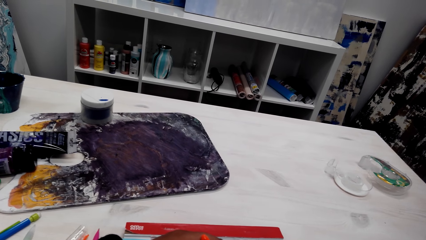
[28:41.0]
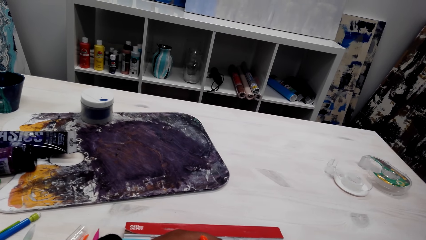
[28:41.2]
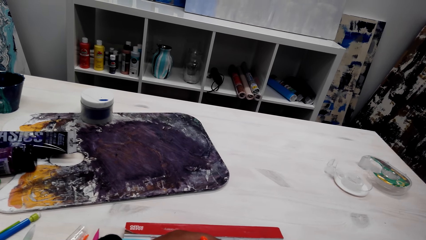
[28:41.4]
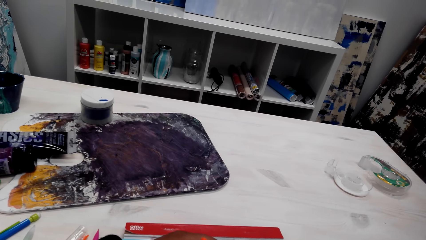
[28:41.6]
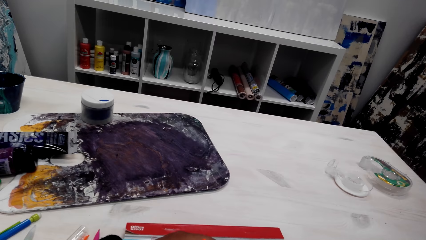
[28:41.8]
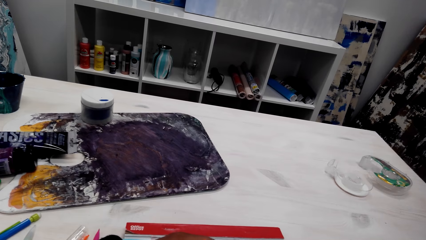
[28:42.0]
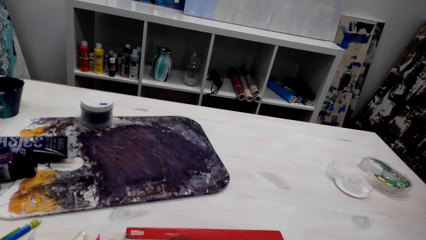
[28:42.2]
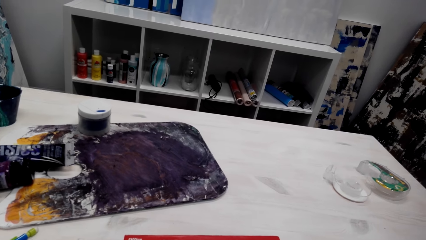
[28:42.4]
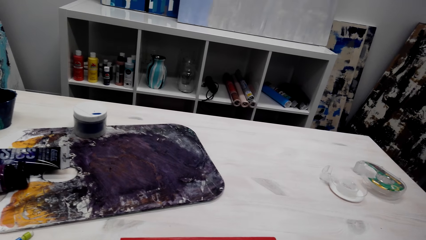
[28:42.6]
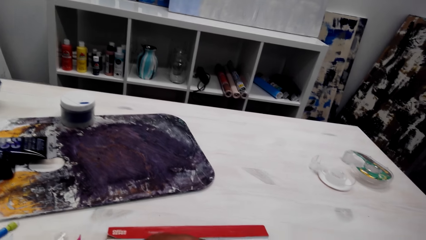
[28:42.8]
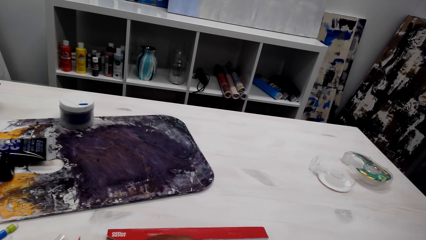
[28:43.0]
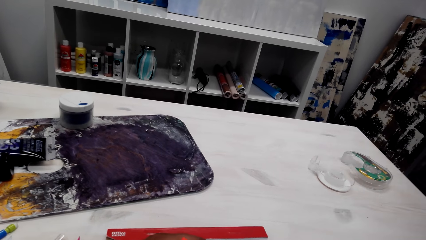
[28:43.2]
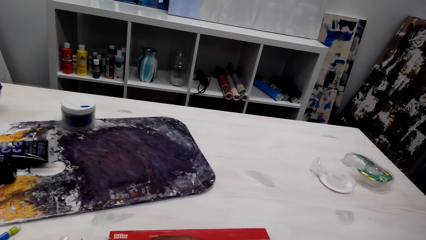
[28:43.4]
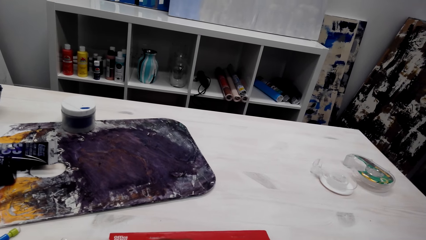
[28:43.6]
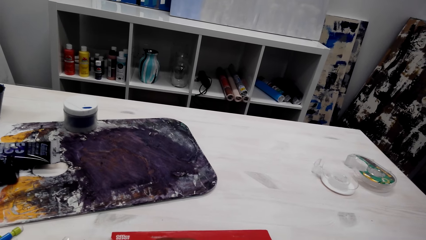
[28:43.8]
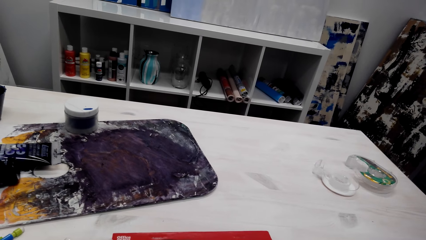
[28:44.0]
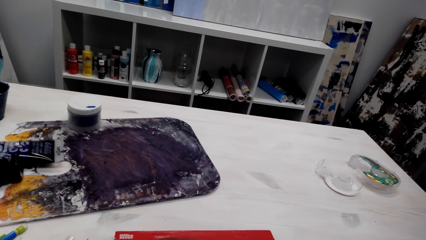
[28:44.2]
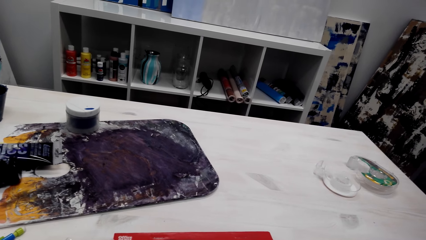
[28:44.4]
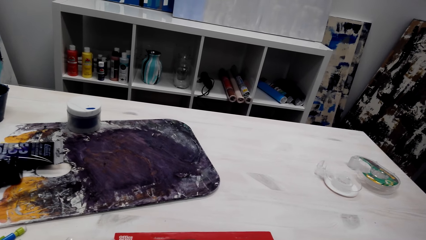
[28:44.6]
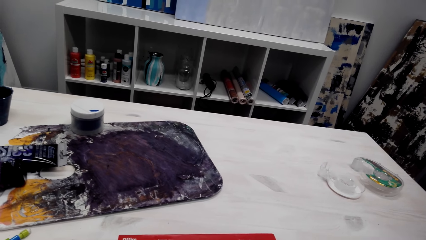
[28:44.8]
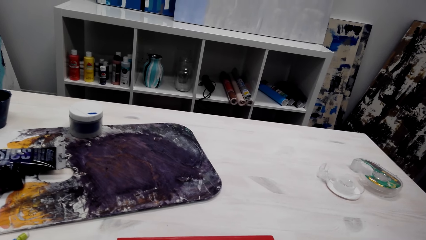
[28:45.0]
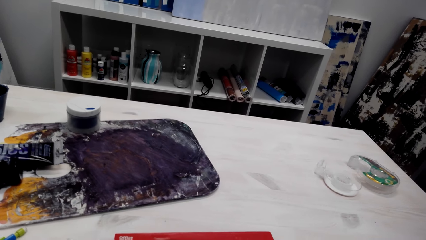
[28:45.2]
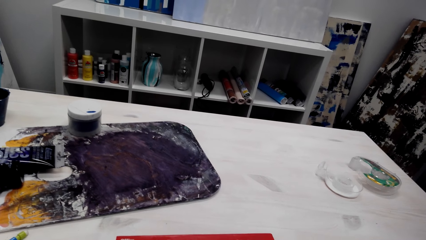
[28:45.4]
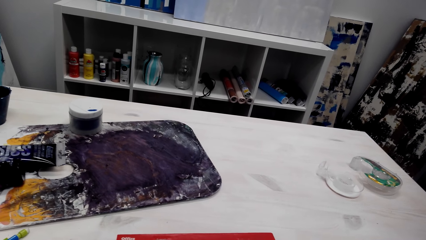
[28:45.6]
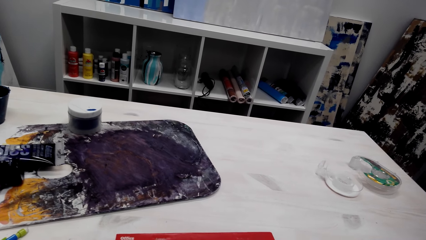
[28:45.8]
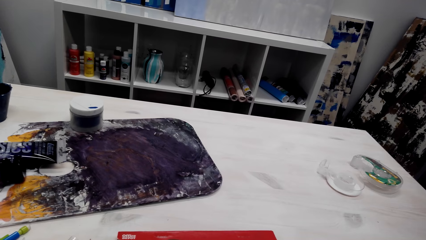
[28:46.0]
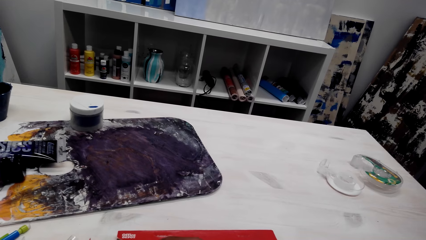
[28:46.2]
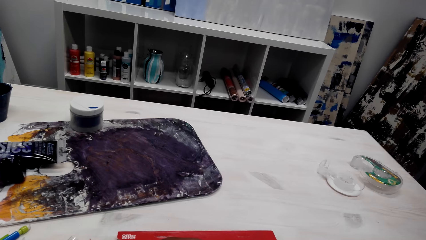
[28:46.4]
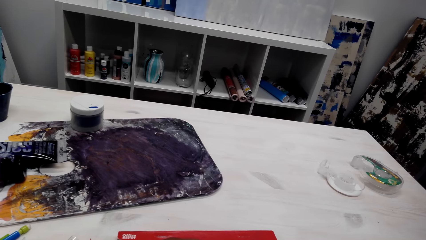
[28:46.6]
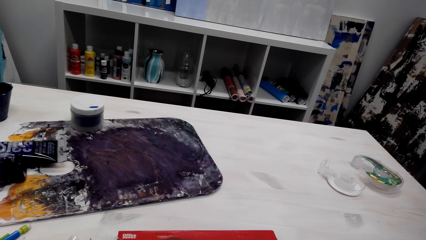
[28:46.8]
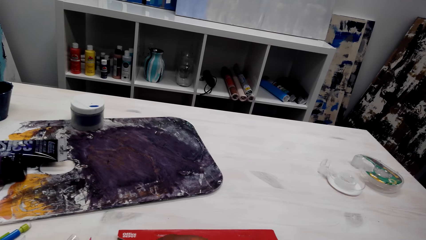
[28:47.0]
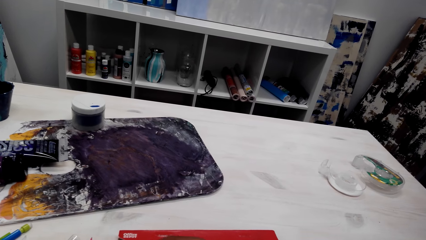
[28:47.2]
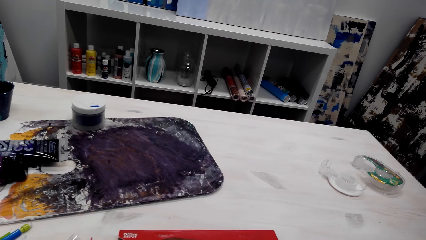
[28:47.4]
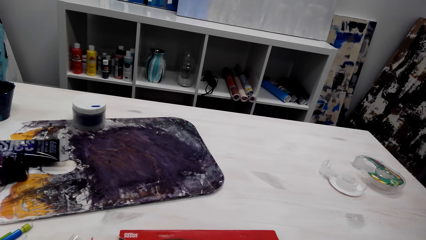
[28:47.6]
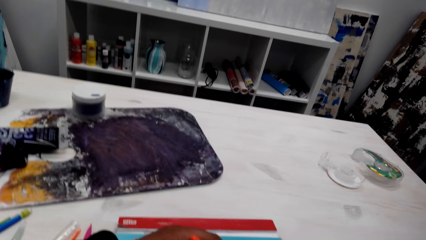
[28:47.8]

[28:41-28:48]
The camera wearer talks to a person over the phone.

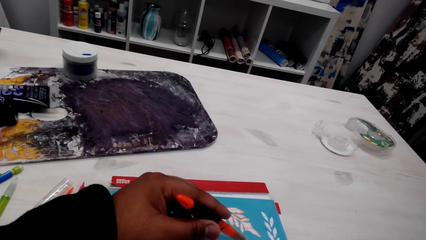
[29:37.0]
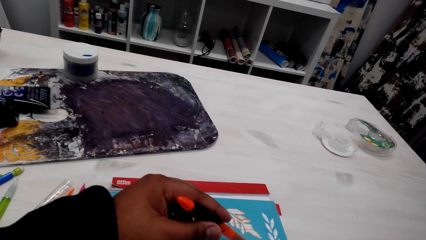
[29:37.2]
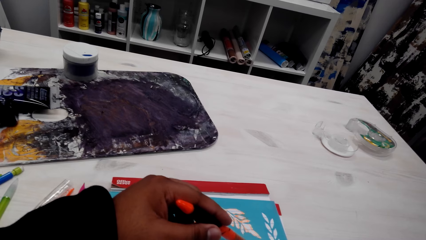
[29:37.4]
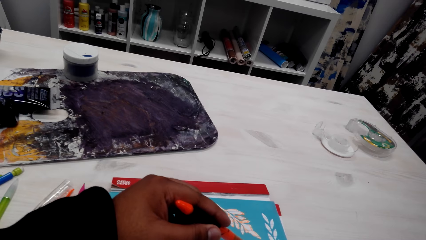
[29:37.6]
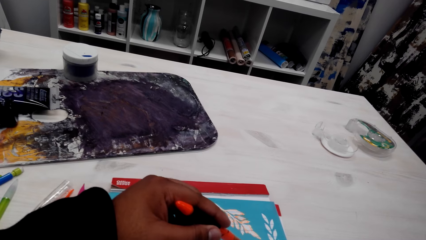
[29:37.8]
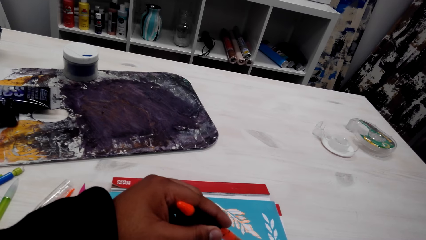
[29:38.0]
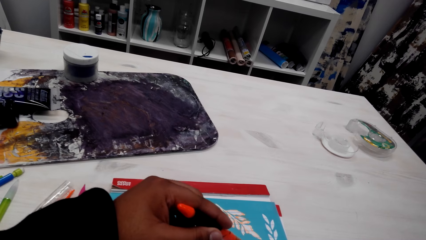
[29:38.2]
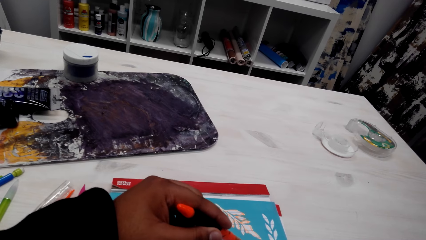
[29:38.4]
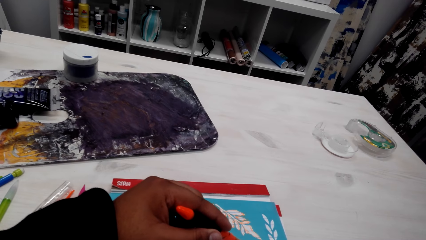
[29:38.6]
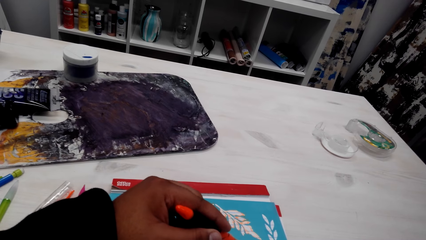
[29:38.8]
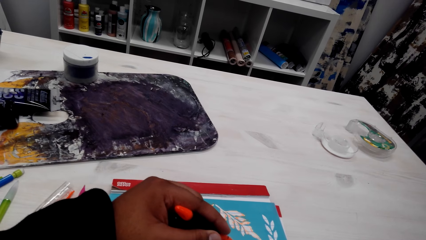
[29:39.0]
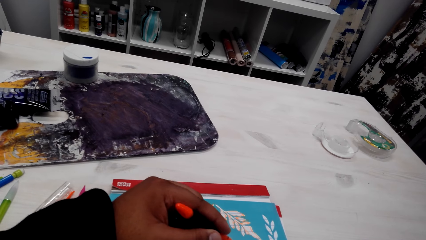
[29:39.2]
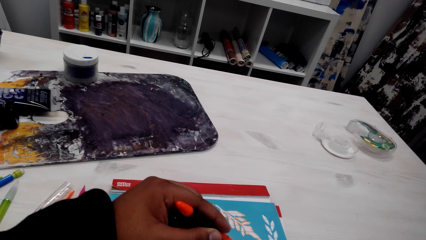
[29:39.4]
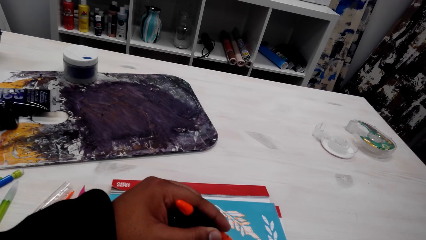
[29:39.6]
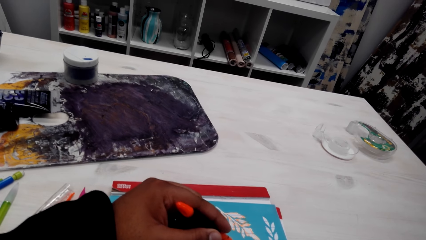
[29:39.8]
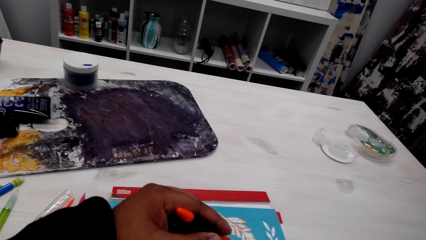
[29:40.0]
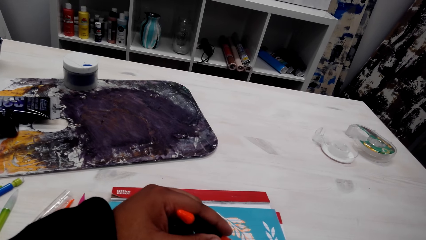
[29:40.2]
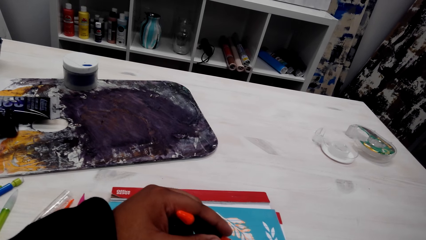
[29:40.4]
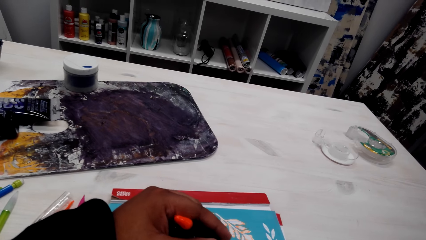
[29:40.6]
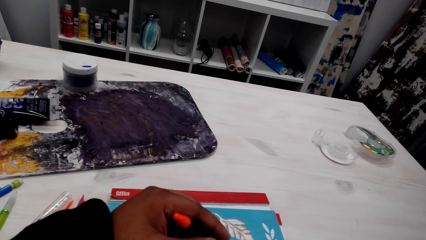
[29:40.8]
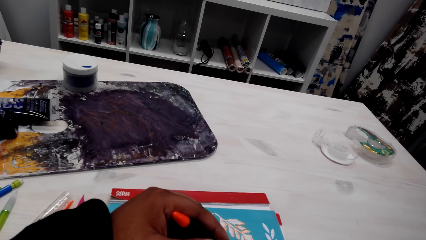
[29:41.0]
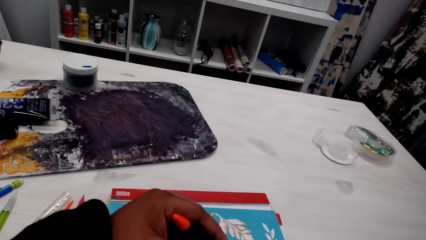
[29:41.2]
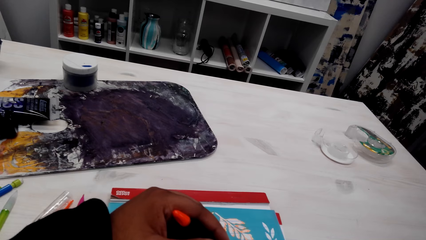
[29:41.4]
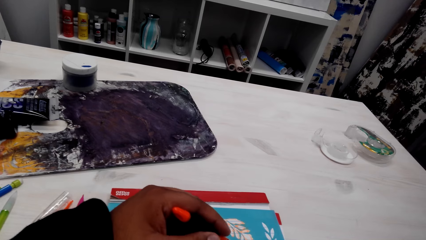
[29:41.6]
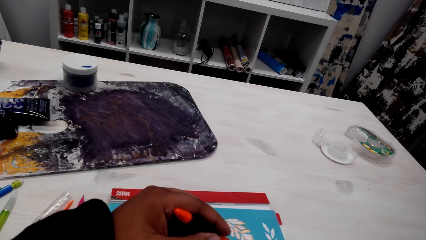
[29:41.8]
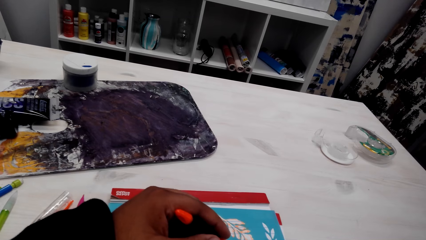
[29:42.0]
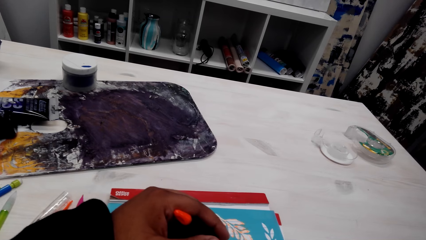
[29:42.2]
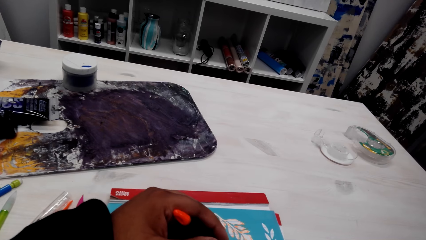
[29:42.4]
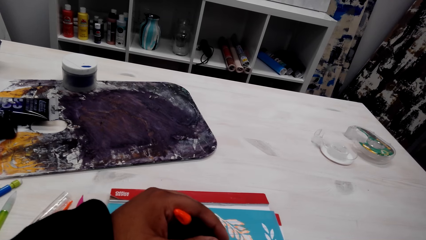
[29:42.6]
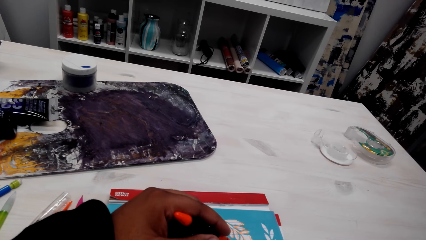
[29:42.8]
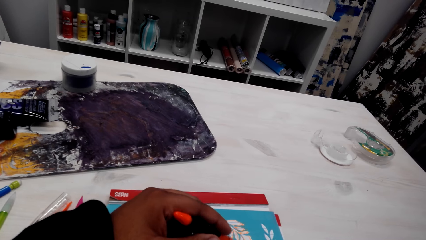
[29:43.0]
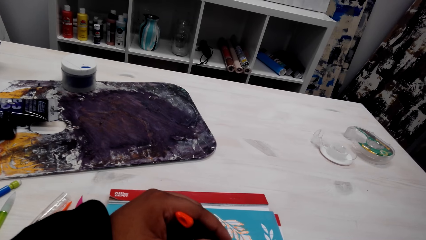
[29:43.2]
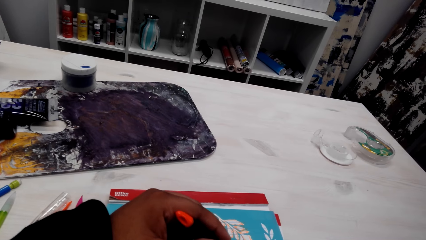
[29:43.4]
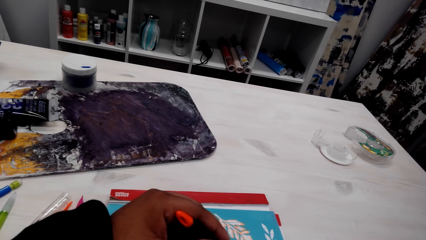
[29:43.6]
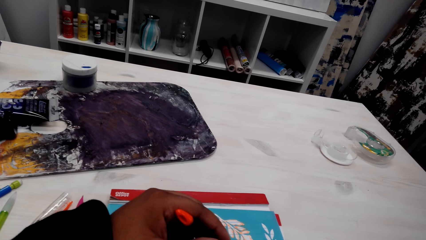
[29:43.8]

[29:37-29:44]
The camera wearer draws the picture.

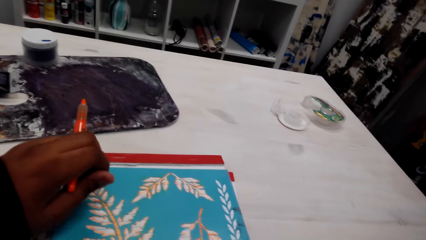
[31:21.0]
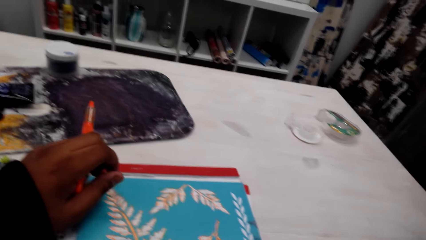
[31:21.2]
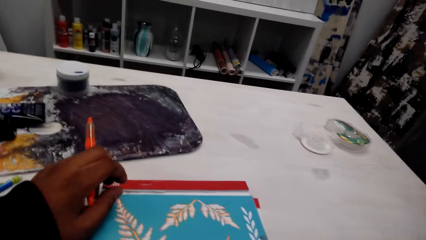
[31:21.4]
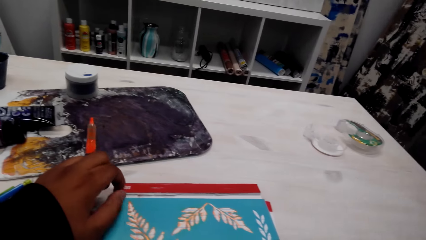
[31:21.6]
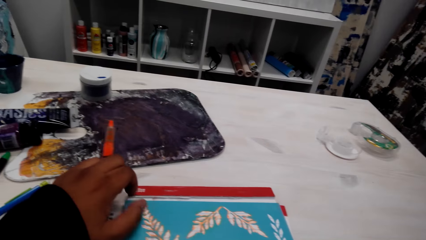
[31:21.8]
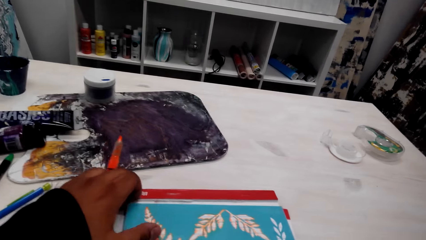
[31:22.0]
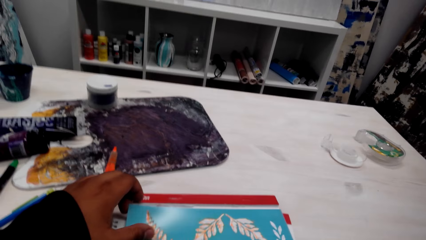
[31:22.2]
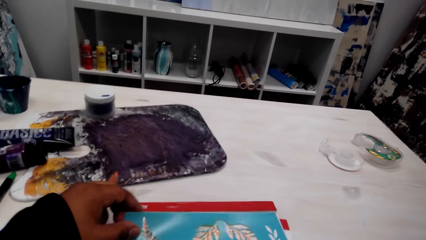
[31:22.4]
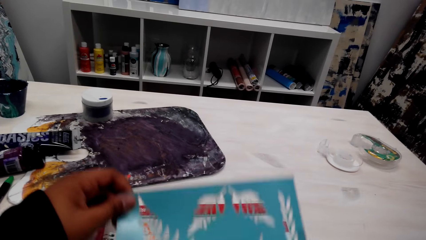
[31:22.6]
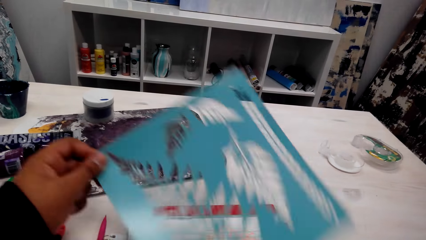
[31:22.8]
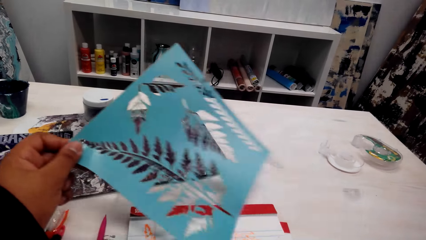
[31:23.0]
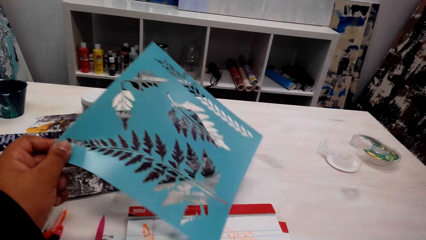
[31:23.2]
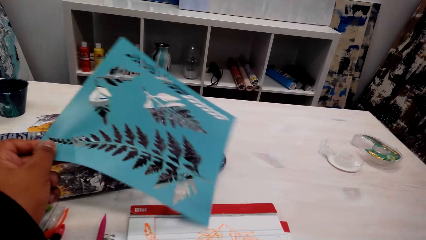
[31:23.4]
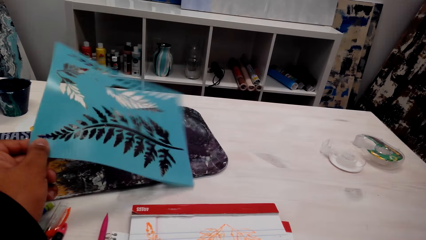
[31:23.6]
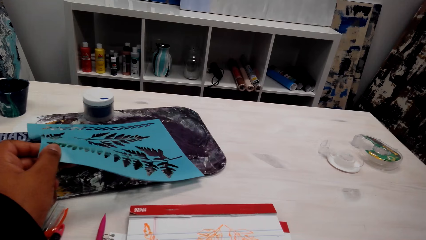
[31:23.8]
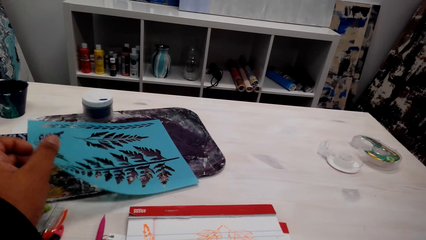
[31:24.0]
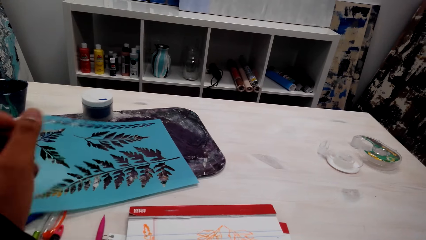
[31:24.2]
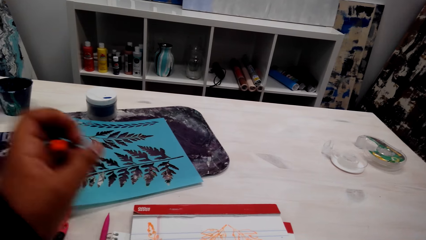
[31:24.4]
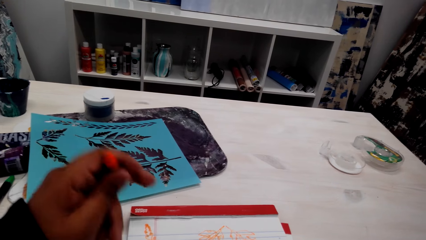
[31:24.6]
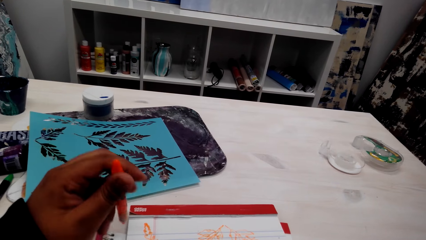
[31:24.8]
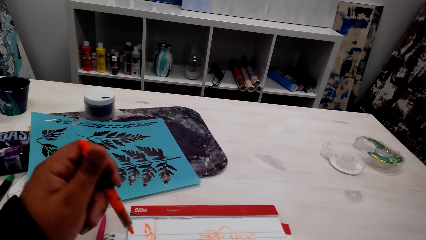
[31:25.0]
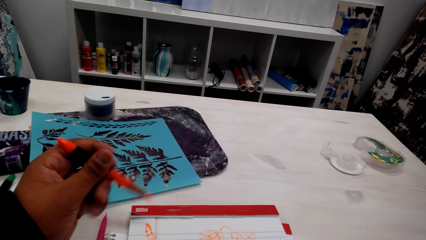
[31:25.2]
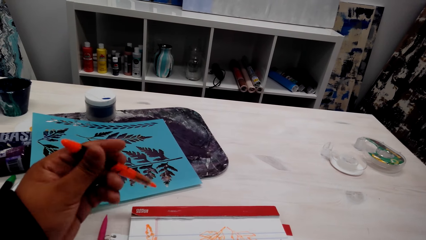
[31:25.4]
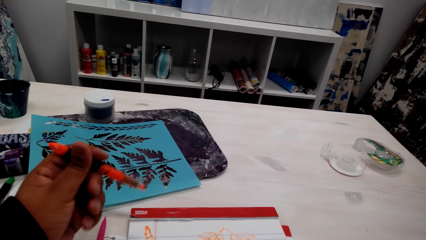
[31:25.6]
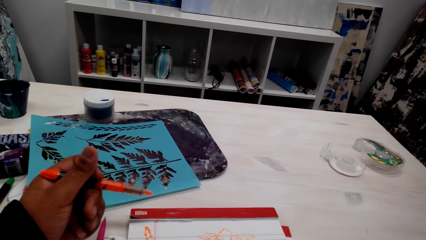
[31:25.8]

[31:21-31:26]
The camera wearer picks the drawing up. They put the tracing paper on the table.
